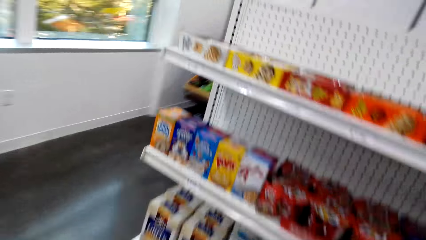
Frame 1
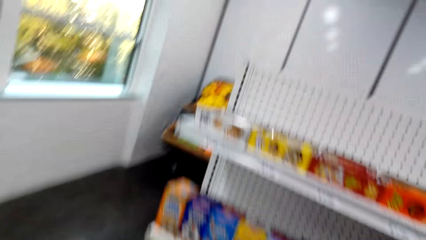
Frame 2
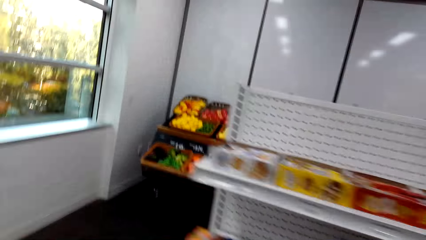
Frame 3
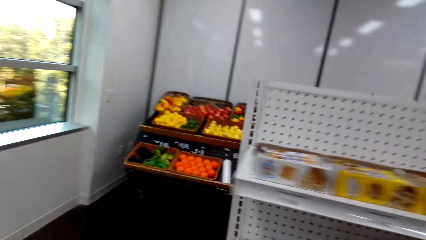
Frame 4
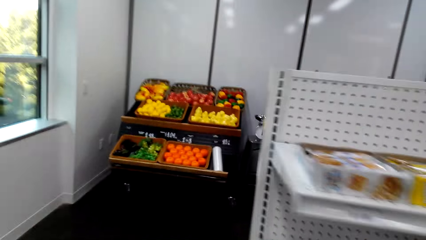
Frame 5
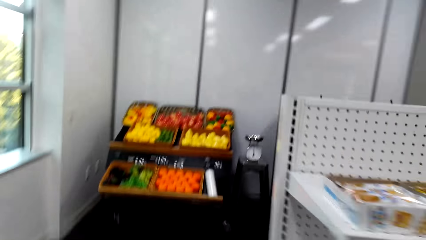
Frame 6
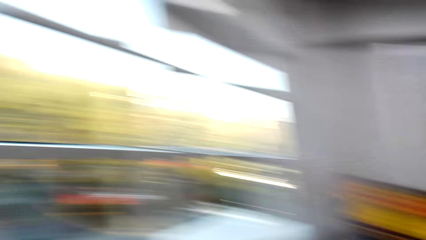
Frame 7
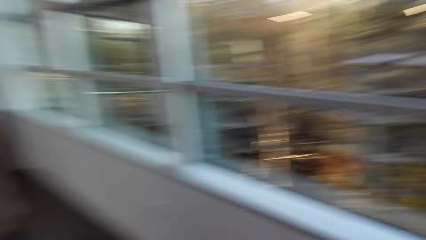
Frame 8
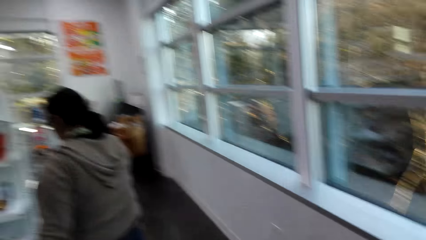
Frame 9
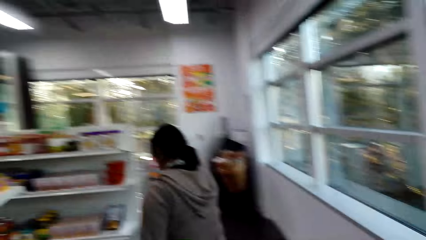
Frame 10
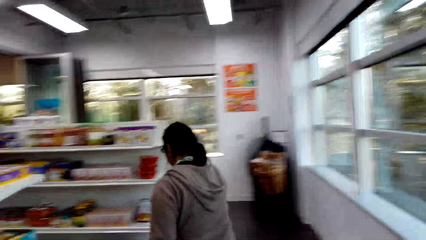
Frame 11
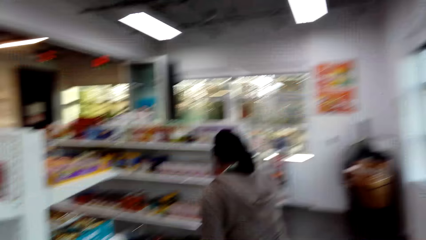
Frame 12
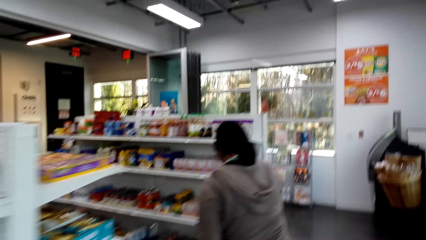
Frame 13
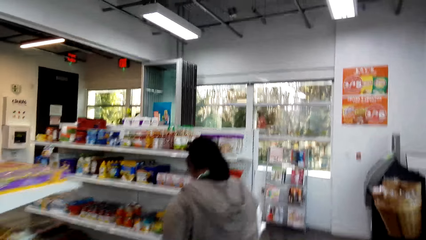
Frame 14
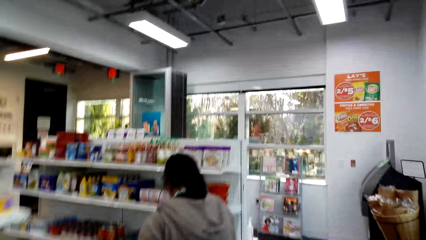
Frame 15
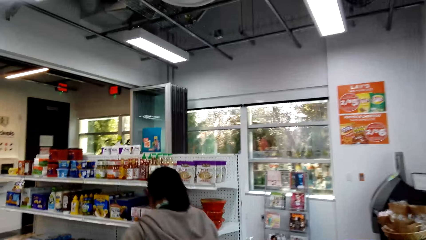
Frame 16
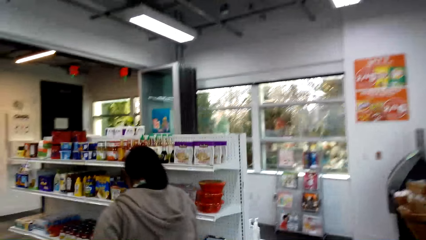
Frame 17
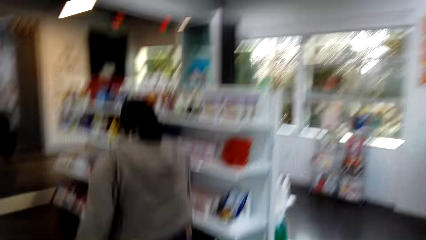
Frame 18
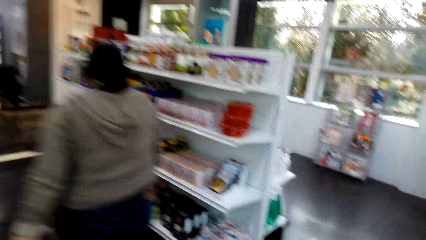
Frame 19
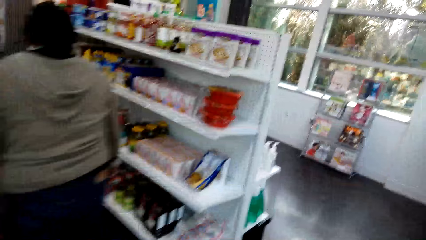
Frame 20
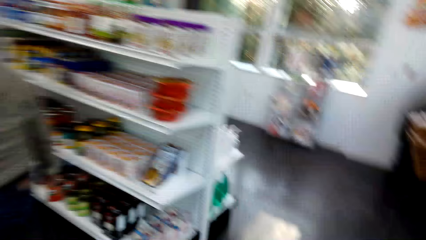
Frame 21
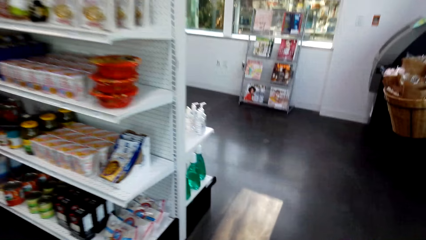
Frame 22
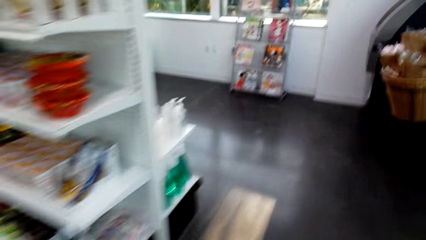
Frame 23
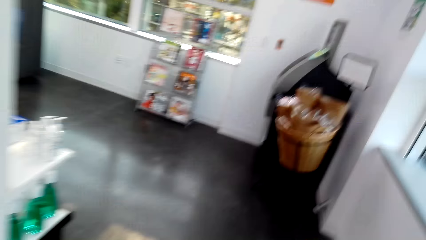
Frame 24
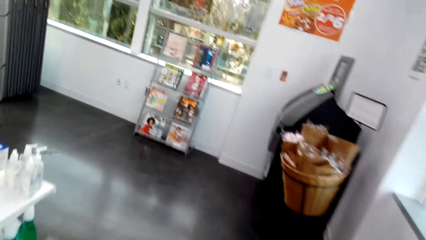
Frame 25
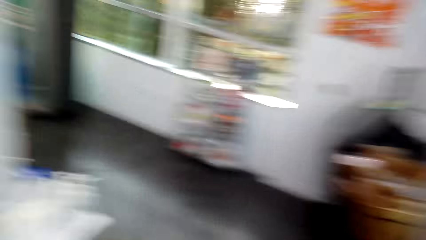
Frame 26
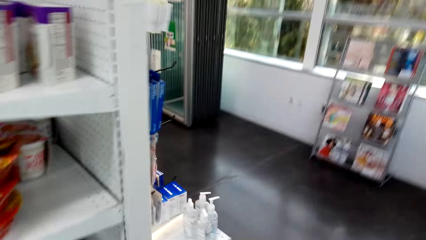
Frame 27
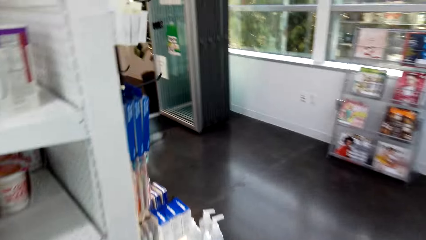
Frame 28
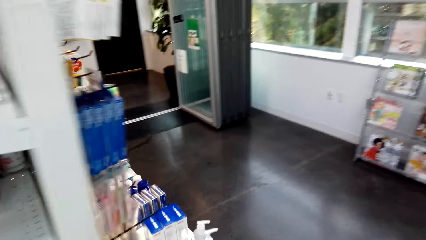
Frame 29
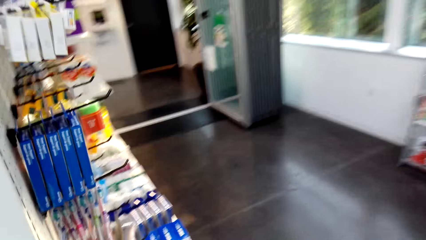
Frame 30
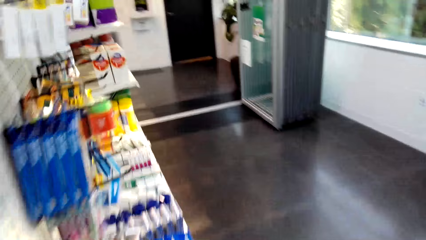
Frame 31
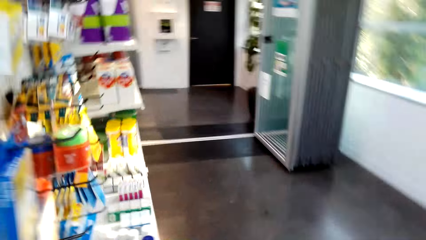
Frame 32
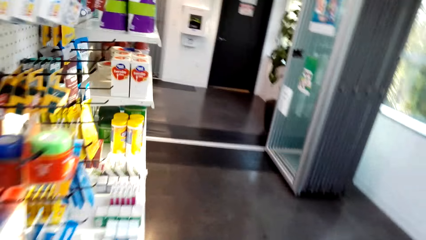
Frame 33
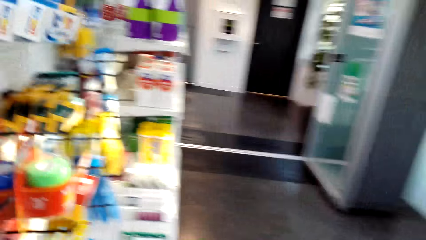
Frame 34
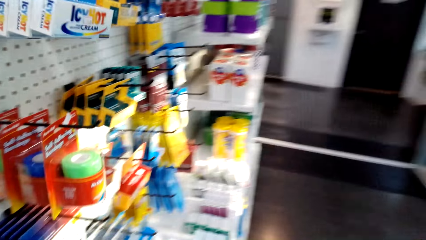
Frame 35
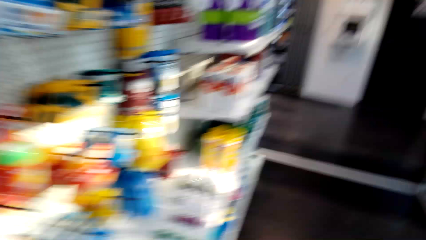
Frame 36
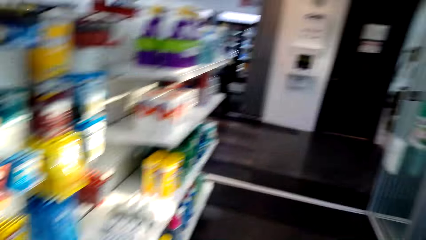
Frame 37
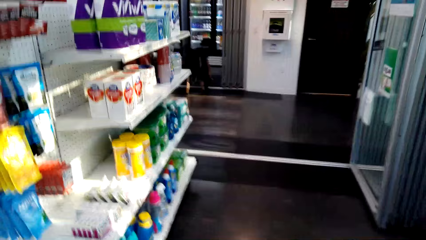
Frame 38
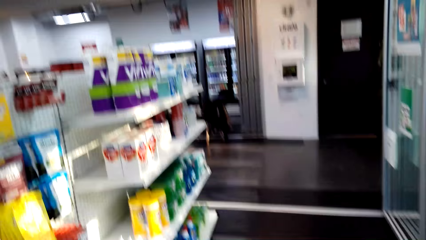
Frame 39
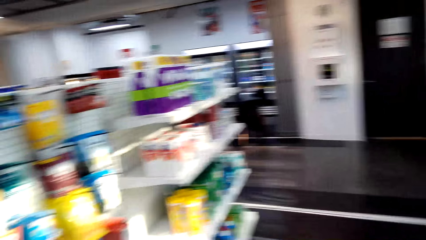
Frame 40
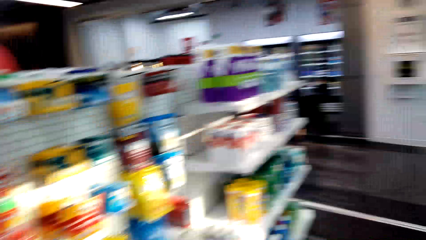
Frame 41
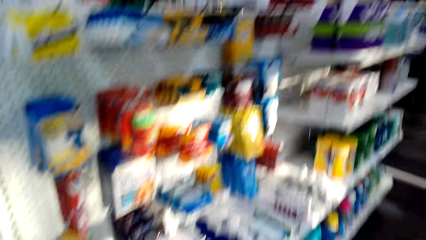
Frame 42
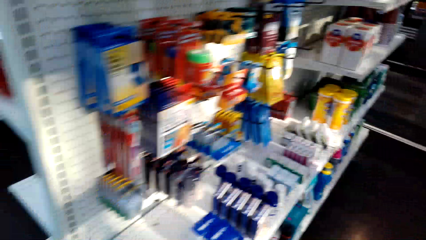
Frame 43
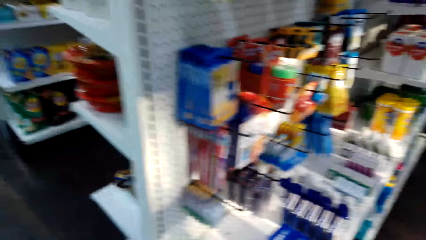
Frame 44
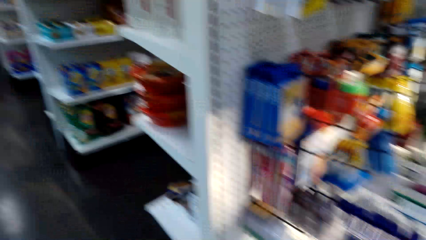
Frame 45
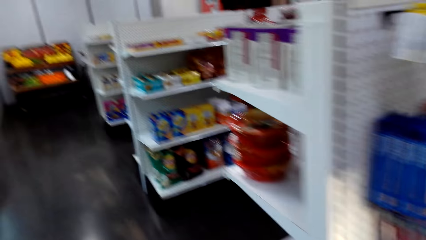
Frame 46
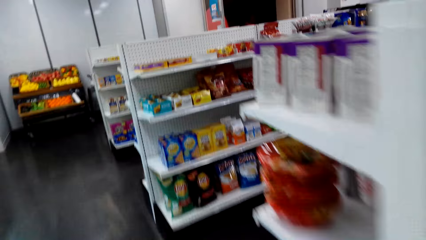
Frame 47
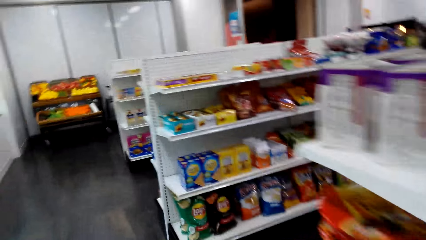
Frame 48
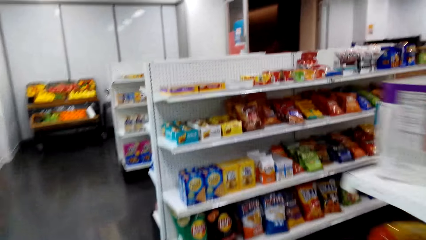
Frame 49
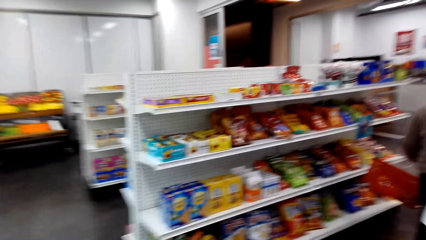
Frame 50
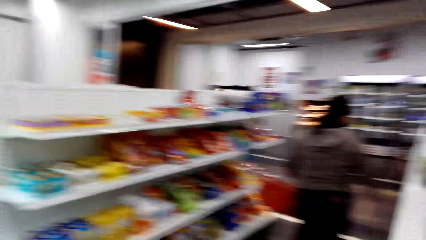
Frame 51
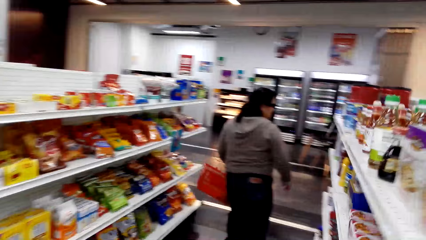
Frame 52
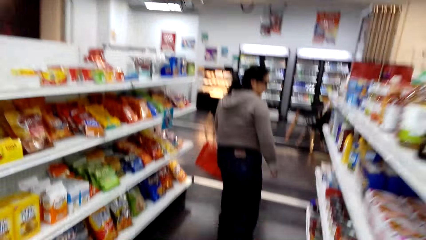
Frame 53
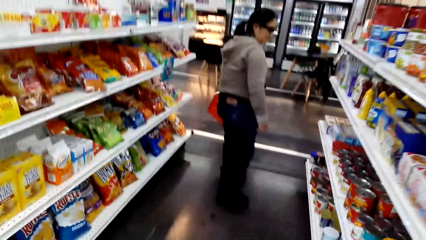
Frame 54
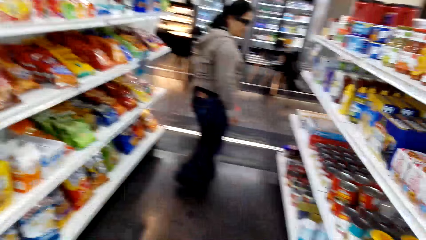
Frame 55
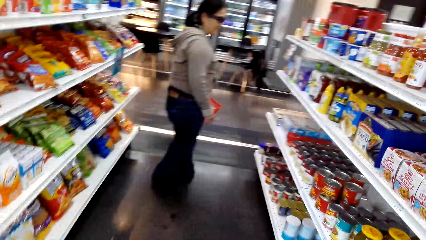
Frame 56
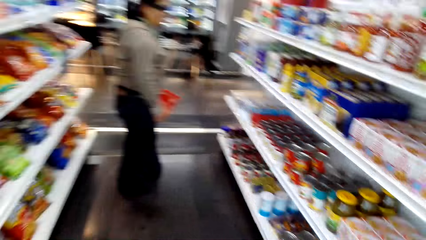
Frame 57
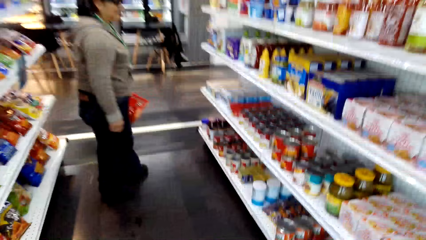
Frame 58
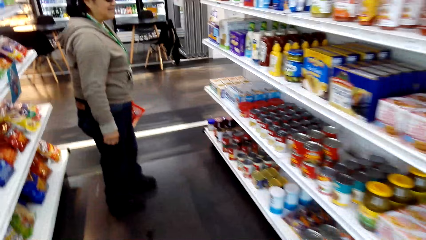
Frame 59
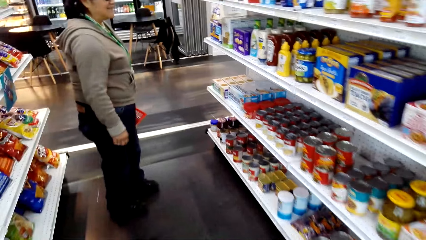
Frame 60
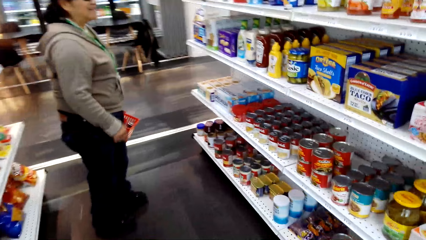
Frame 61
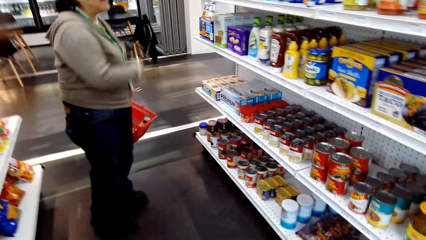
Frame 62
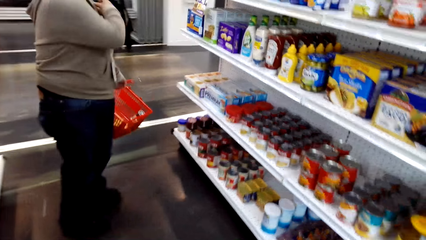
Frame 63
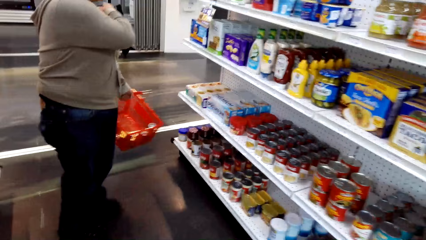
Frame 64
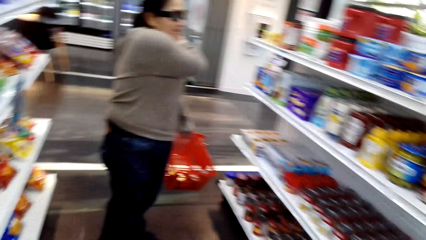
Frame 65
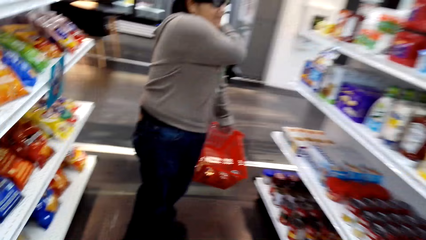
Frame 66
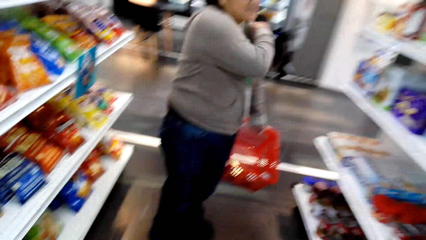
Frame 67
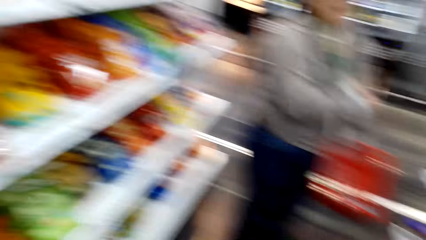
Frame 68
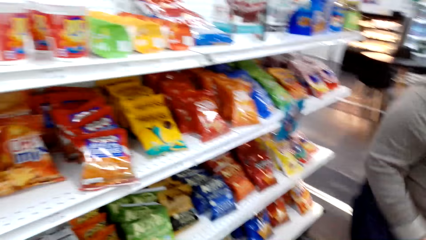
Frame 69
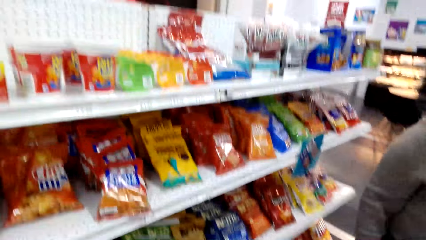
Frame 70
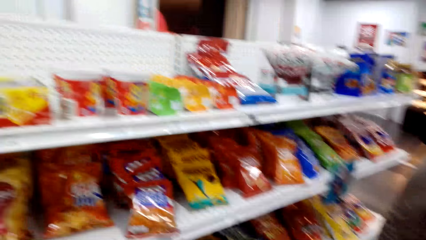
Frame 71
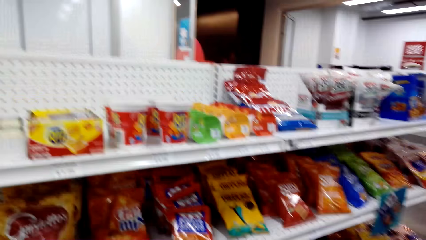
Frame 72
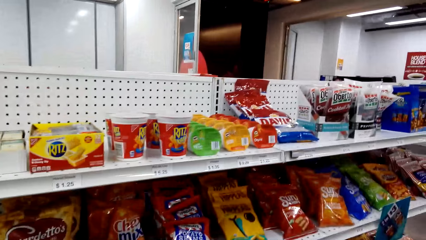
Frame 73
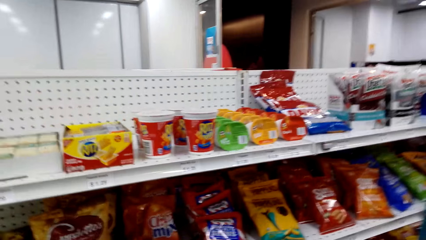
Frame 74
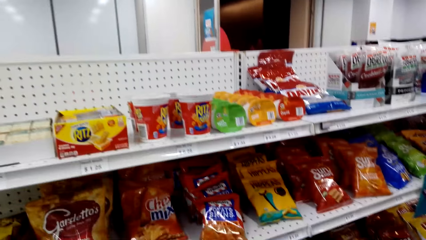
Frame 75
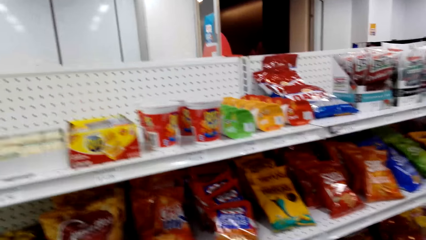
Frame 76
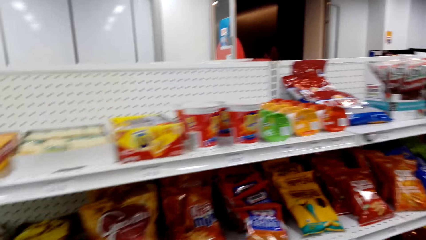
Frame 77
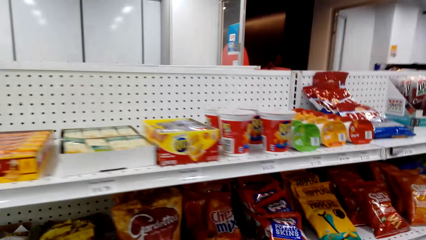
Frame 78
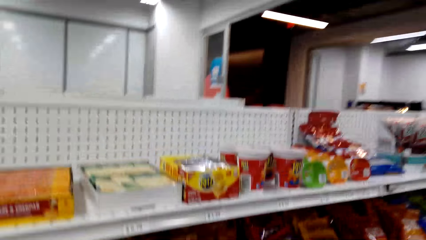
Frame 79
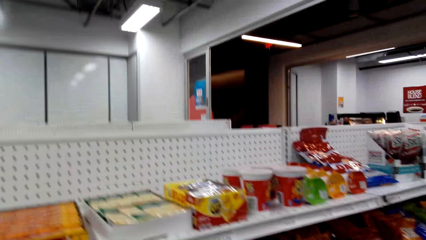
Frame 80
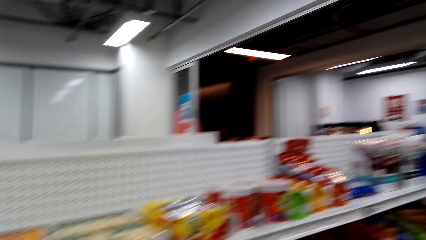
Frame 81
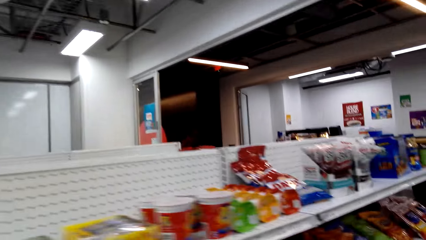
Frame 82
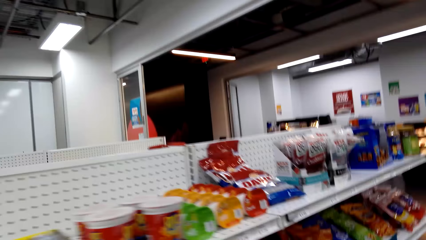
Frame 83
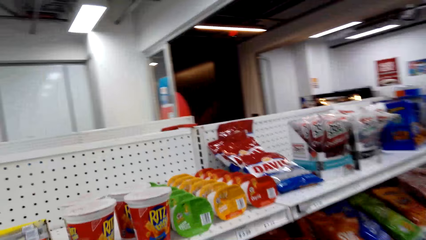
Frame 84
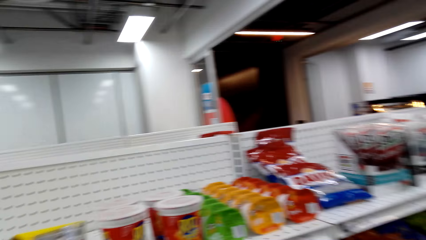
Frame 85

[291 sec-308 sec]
A lady walks in the shop.
